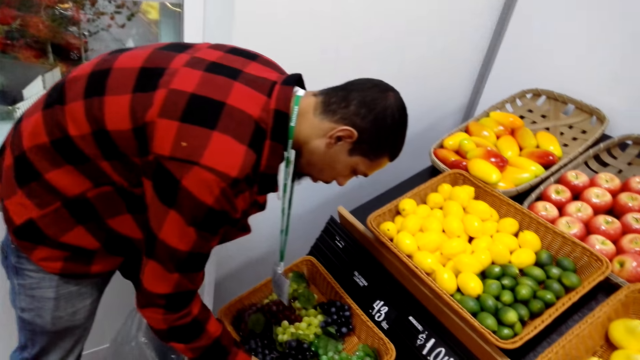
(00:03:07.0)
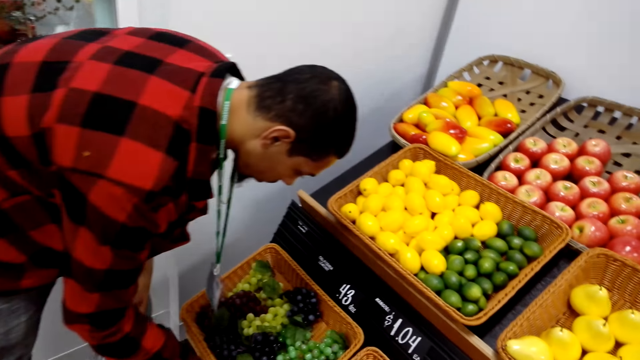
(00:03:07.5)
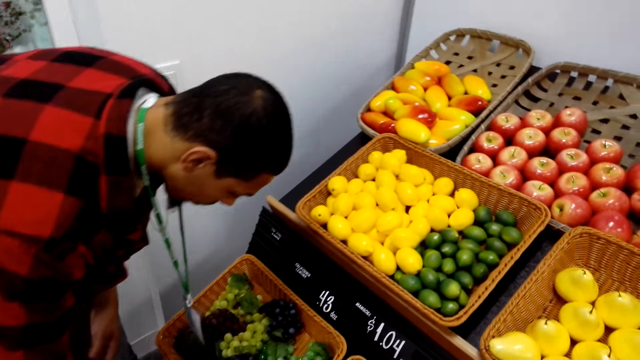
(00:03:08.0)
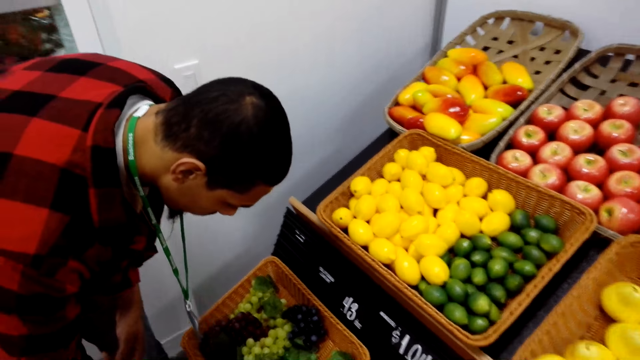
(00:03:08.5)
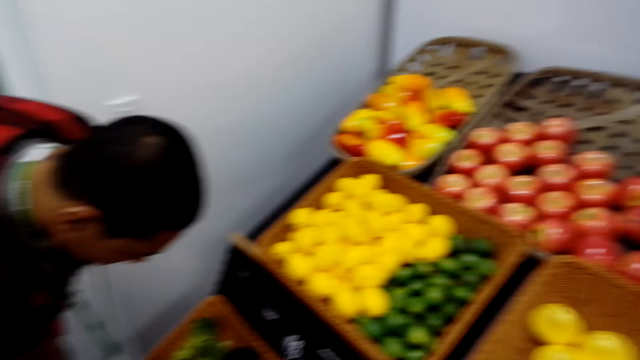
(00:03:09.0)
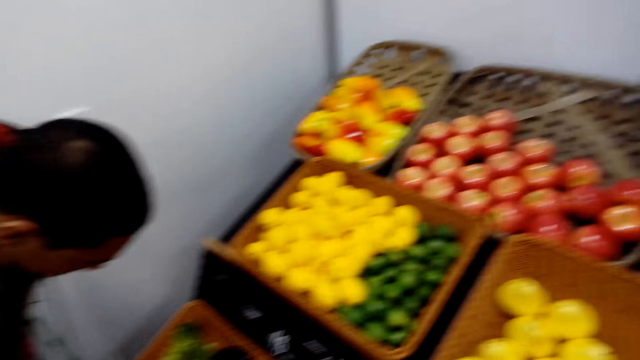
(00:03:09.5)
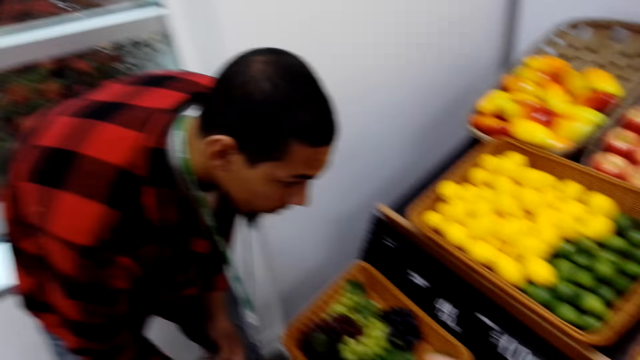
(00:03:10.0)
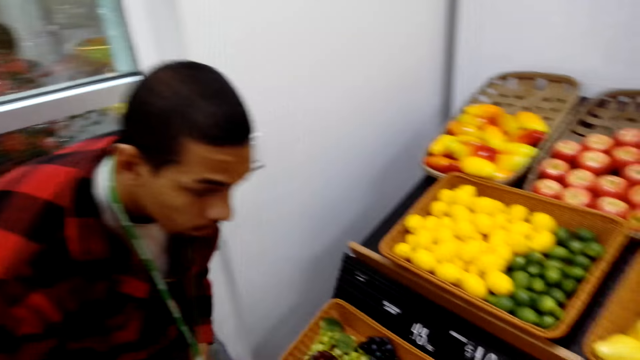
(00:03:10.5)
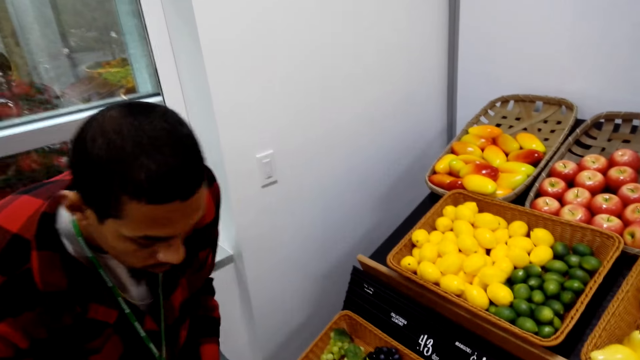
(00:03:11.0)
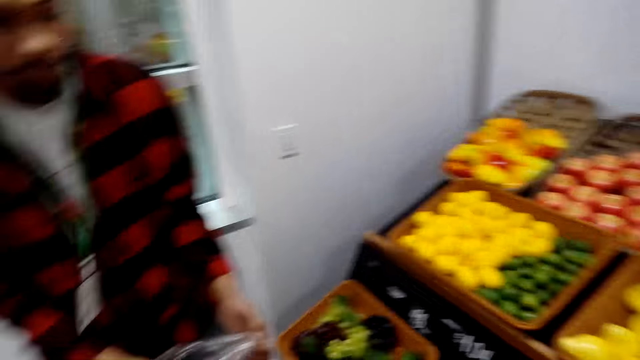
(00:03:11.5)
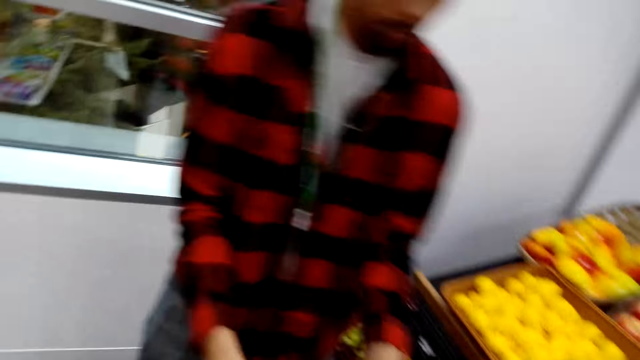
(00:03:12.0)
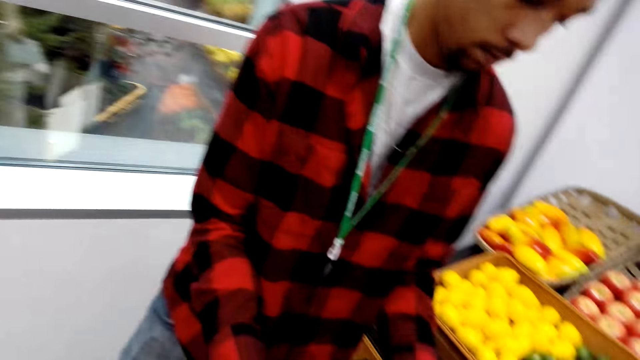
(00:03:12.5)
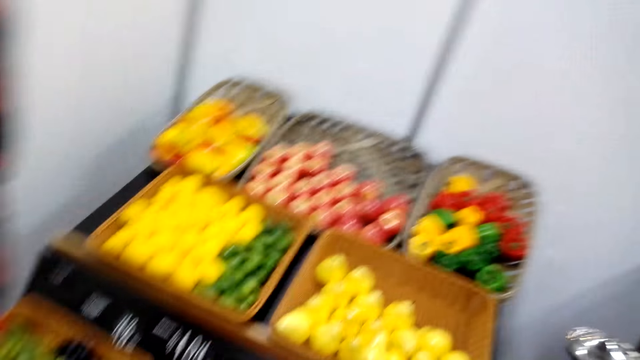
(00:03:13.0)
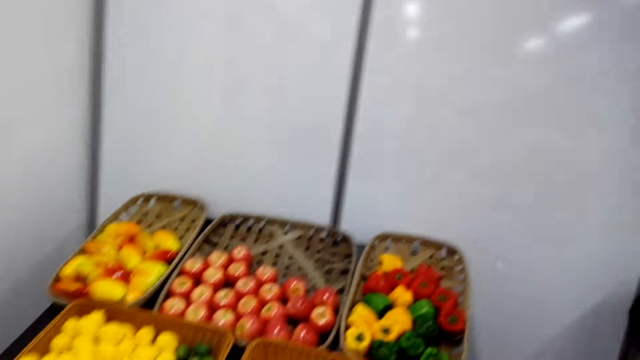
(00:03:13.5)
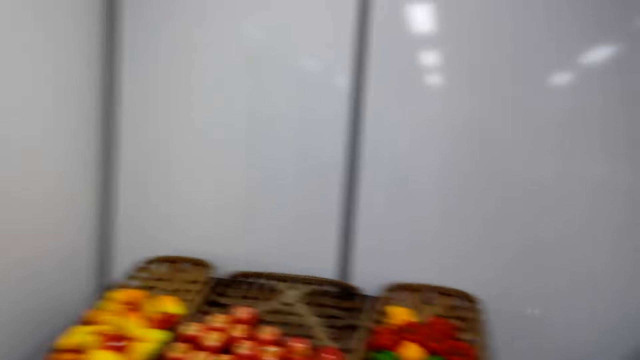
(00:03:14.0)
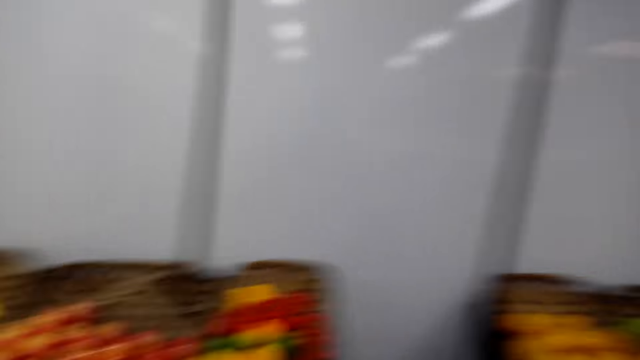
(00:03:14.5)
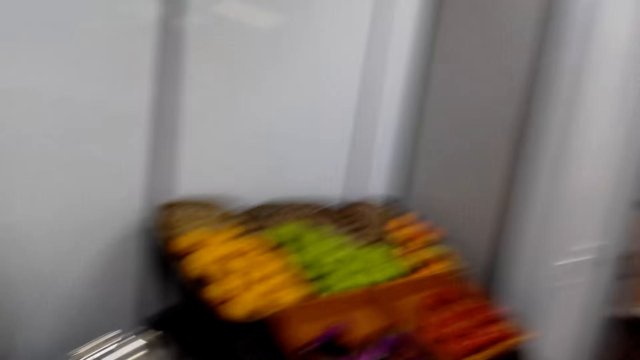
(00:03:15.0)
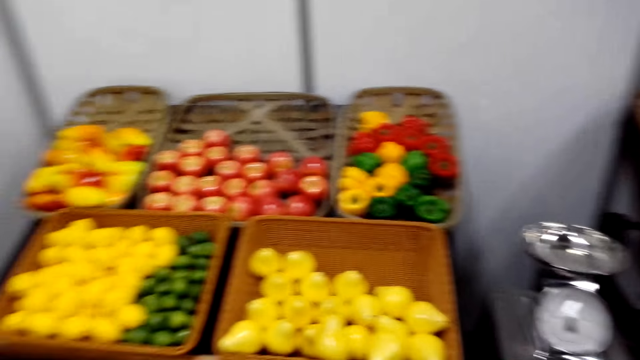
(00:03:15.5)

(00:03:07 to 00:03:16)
A man gives the camera wearer the polythene bag. The camera wearer looks around.

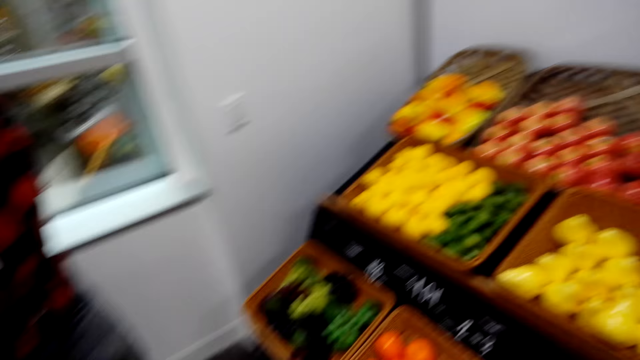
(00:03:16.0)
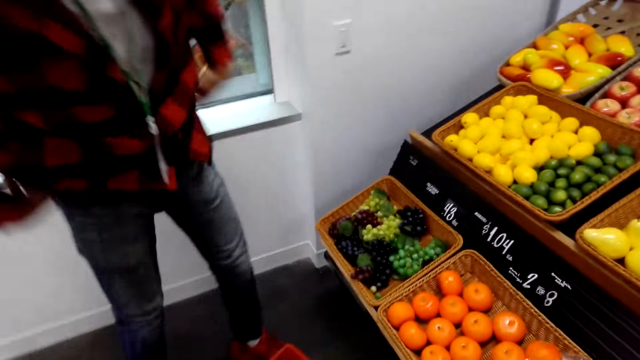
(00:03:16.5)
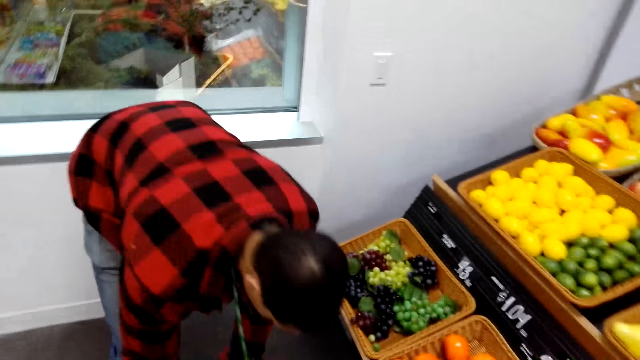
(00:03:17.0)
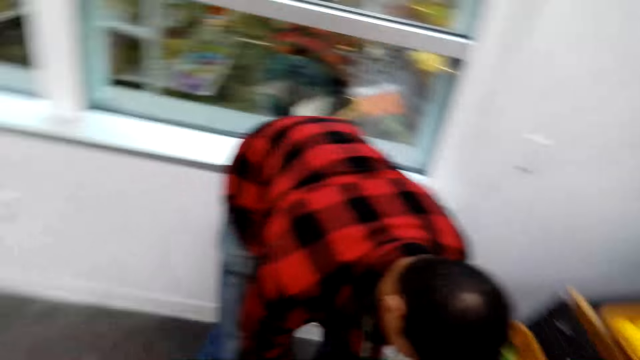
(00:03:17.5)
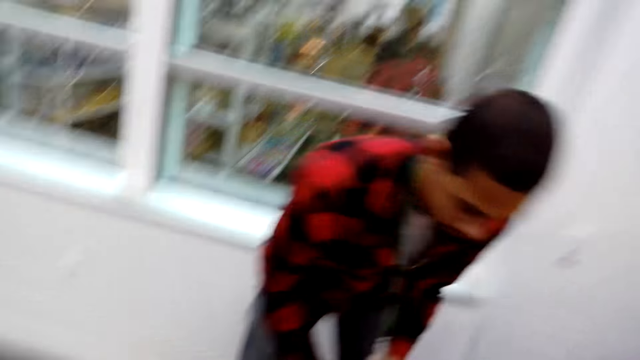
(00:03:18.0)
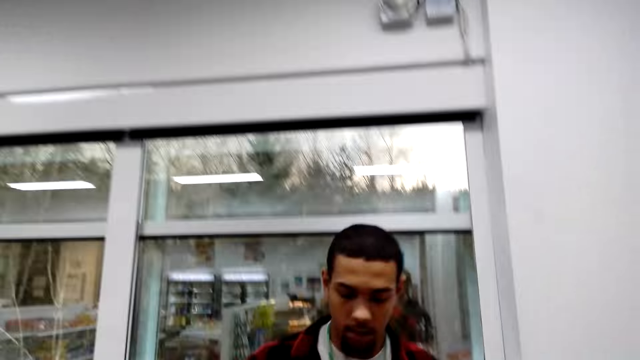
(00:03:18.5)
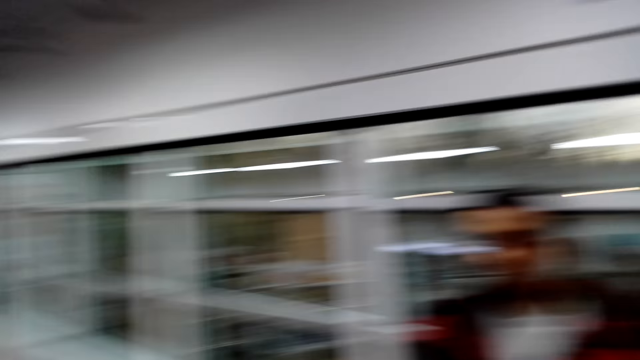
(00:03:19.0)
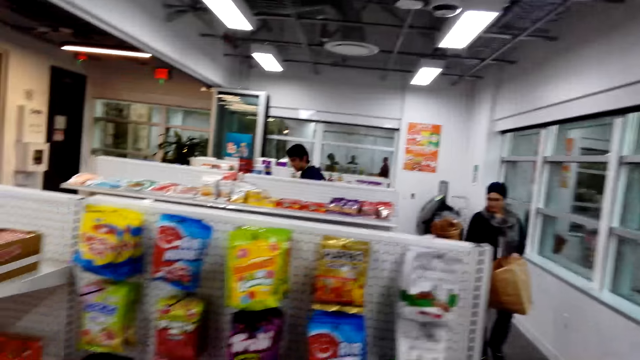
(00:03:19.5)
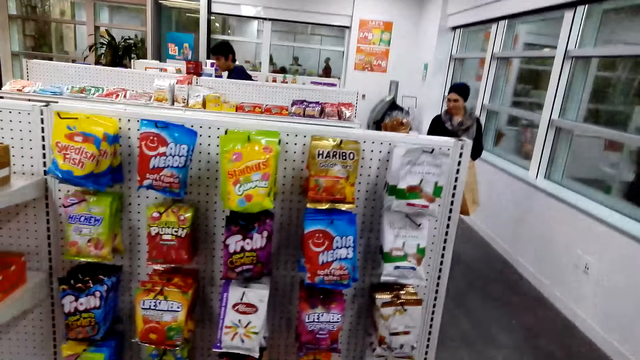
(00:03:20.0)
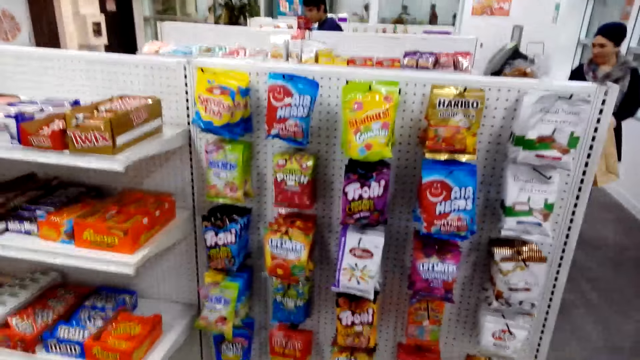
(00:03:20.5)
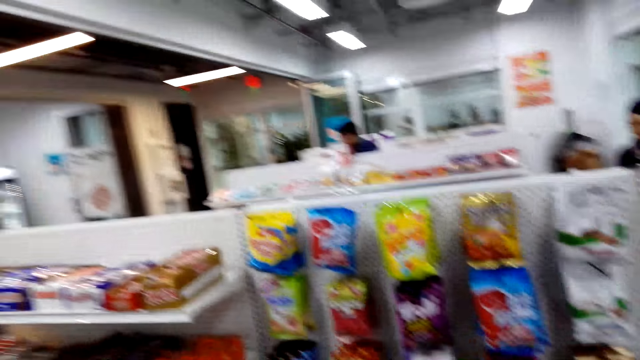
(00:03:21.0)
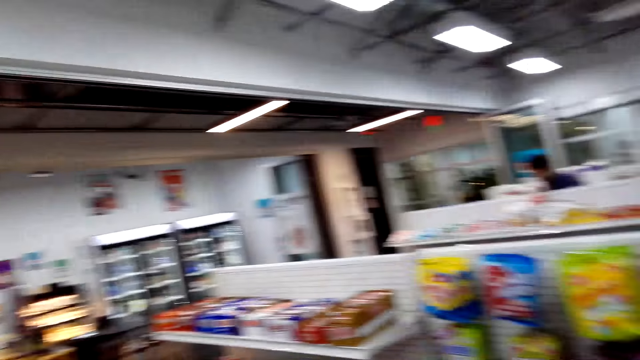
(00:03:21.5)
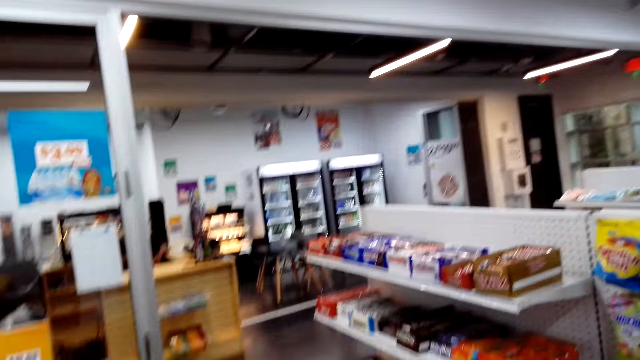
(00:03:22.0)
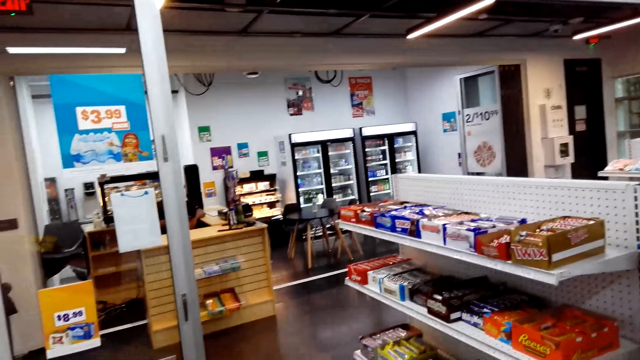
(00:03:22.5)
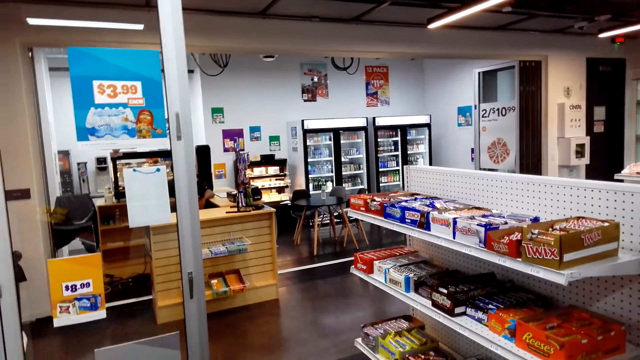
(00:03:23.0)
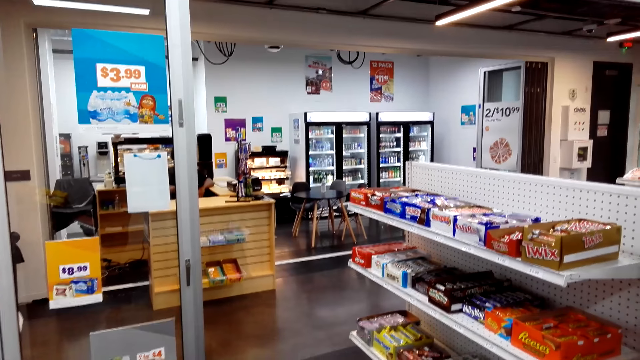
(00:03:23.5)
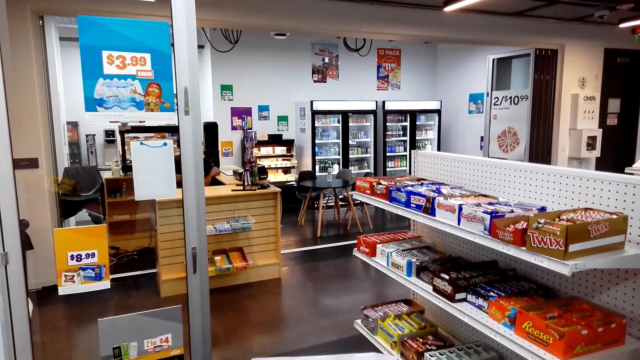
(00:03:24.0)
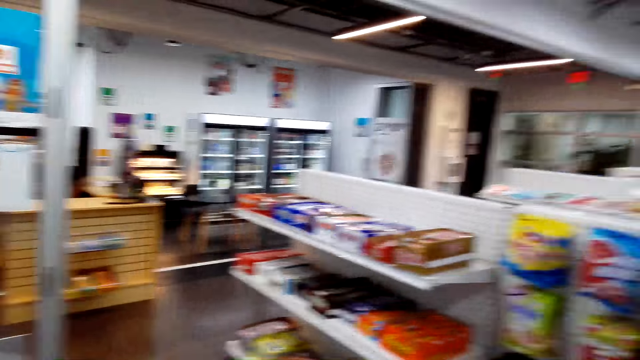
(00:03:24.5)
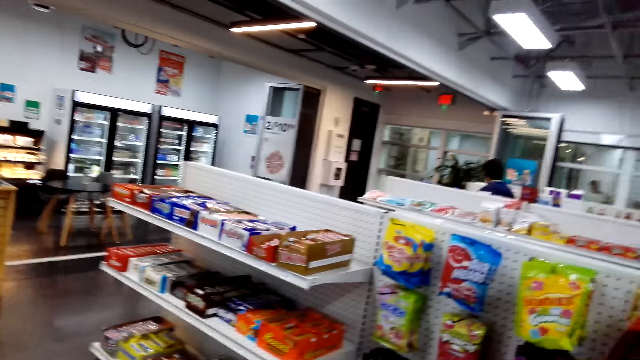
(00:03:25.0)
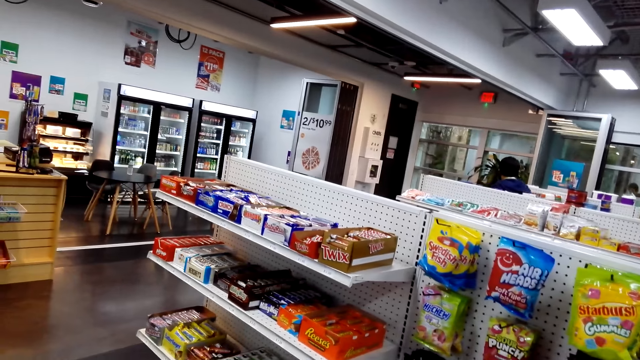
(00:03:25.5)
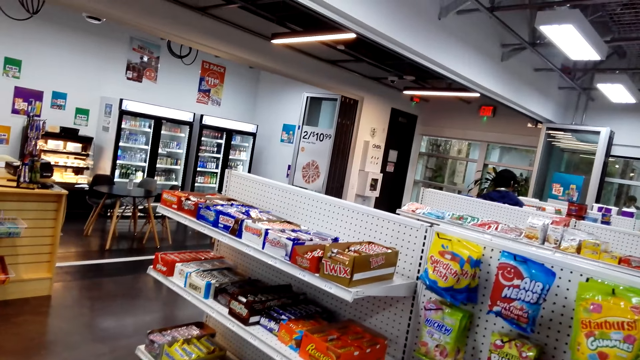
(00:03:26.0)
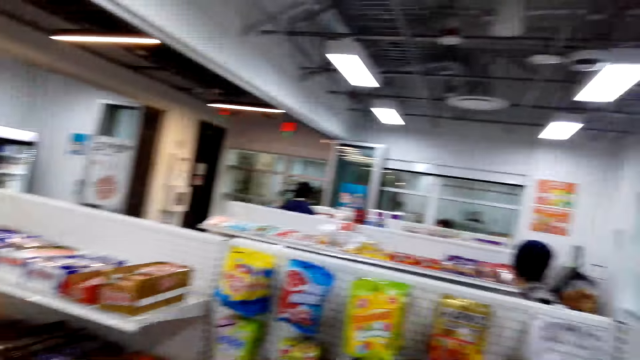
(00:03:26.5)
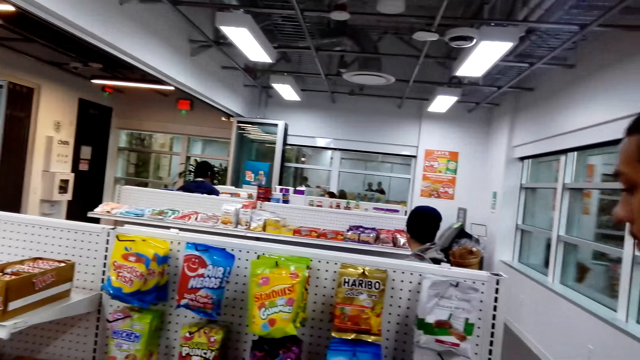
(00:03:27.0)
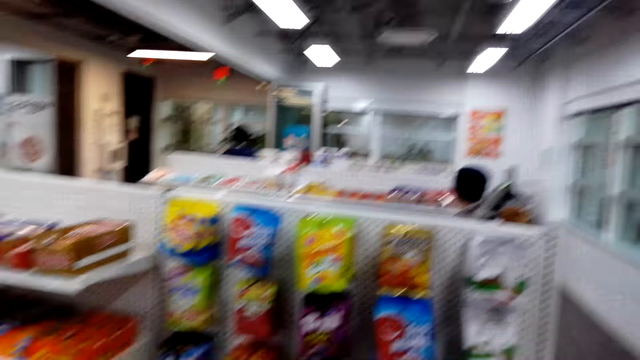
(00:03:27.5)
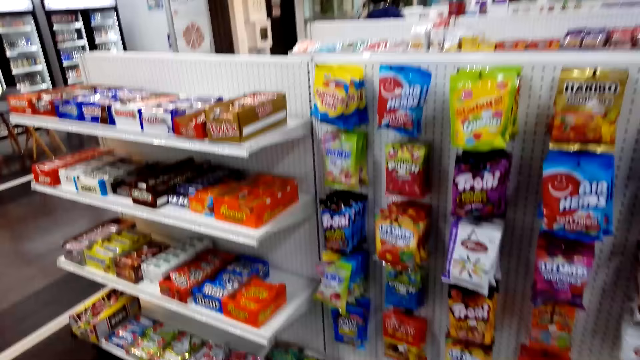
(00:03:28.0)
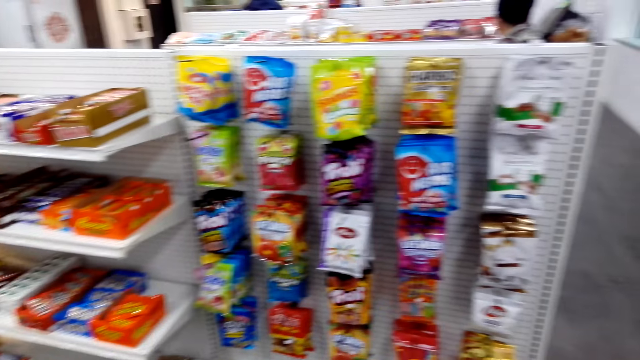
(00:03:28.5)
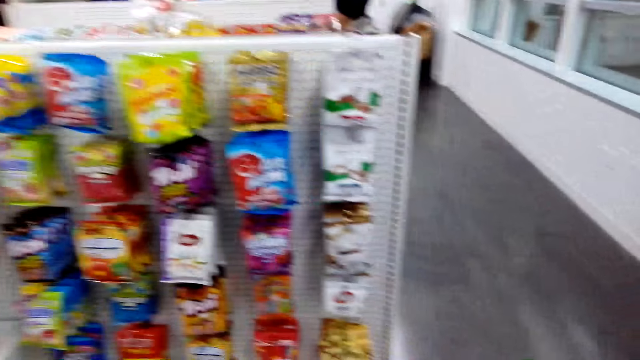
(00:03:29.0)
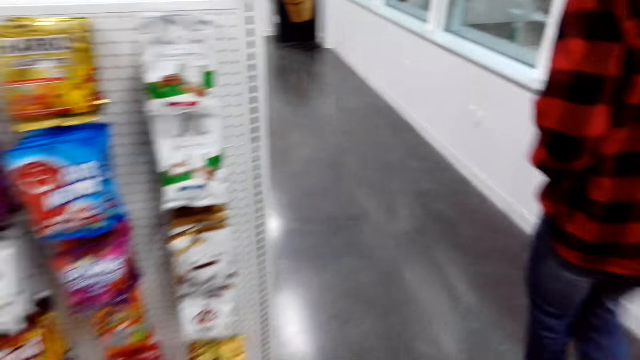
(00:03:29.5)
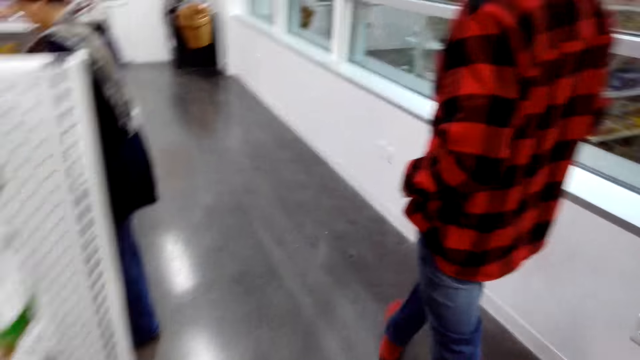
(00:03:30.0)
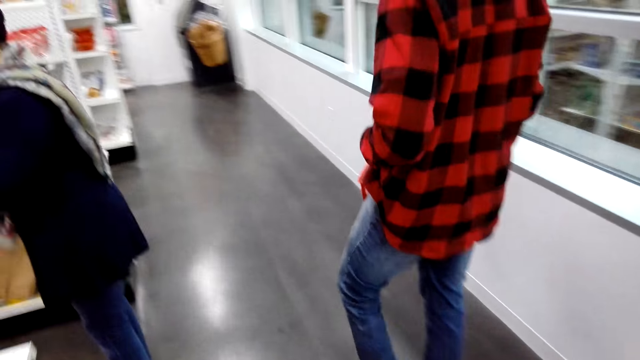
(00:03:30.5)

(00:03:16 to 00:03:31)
A man pulls up the pant, bends down and picks up the shopping basket. The camera wearer walks at the supermarket. They look around. The man walks around the room.
